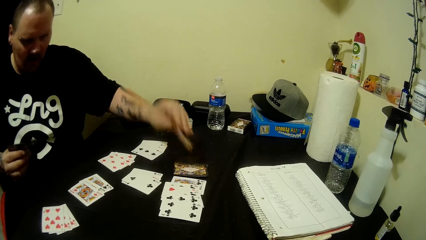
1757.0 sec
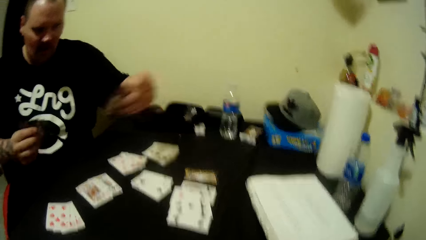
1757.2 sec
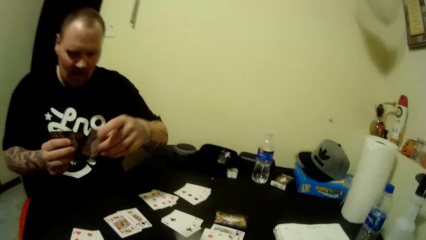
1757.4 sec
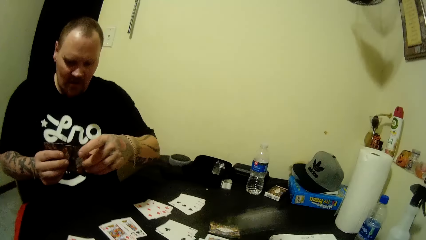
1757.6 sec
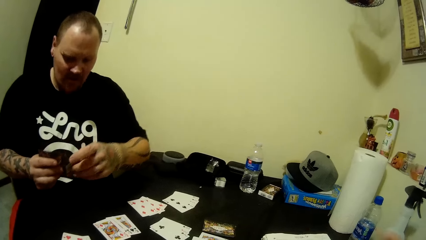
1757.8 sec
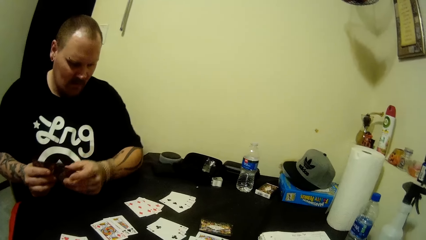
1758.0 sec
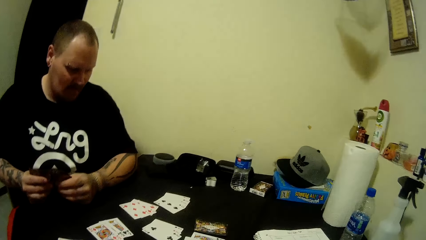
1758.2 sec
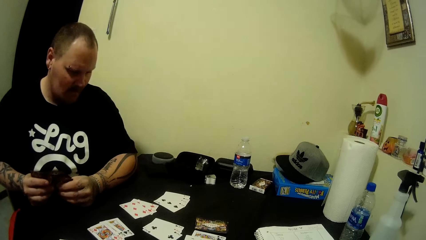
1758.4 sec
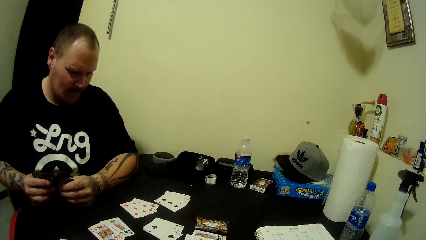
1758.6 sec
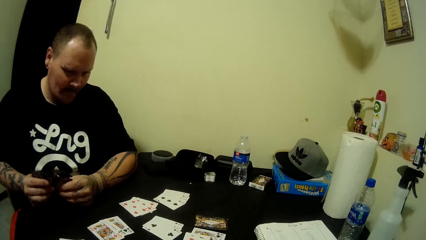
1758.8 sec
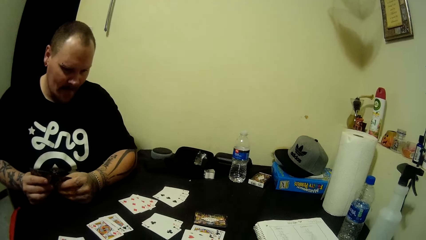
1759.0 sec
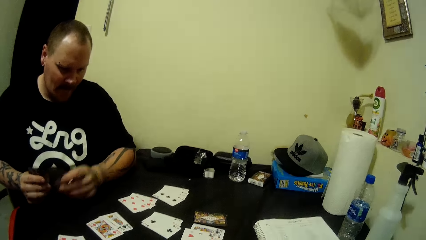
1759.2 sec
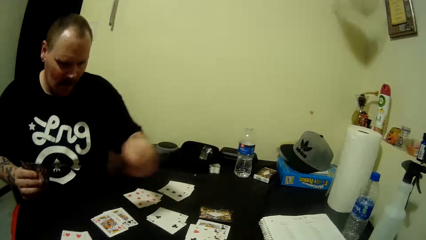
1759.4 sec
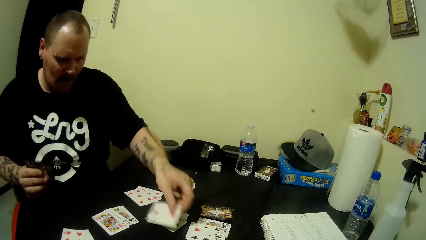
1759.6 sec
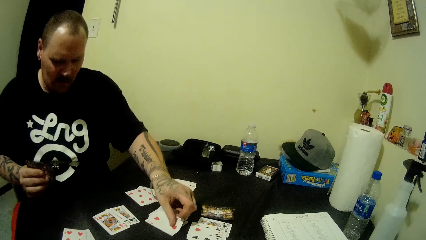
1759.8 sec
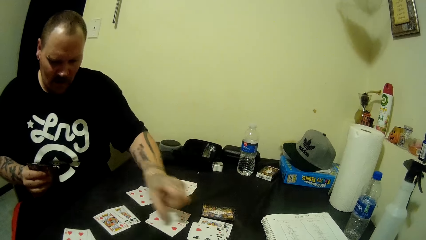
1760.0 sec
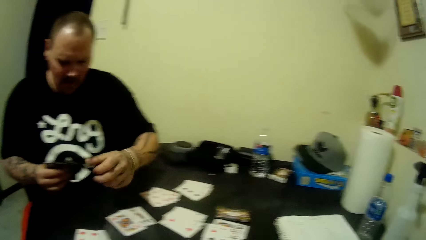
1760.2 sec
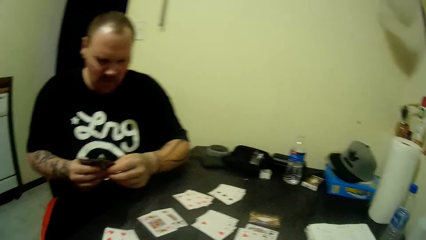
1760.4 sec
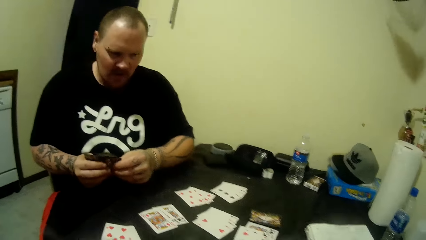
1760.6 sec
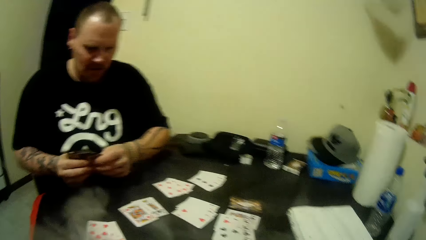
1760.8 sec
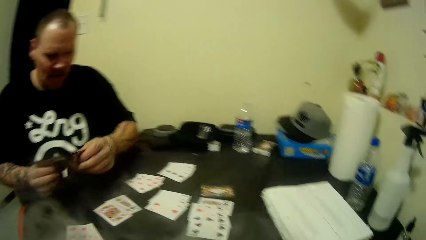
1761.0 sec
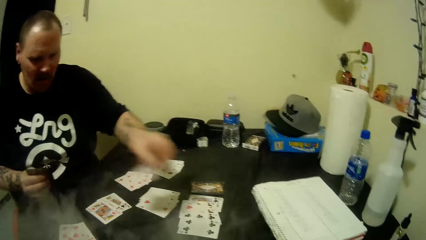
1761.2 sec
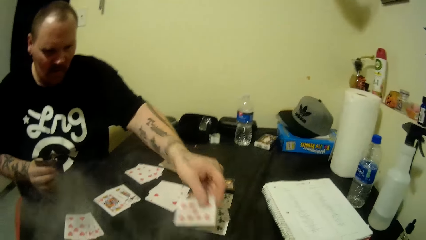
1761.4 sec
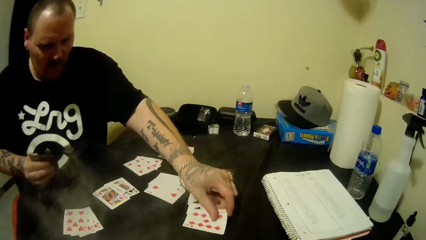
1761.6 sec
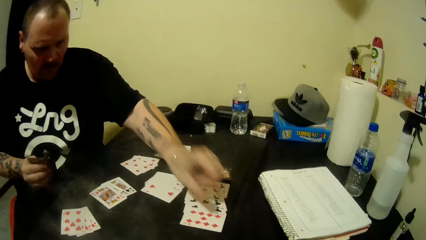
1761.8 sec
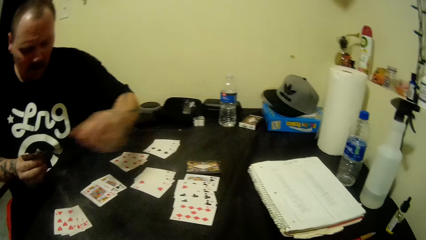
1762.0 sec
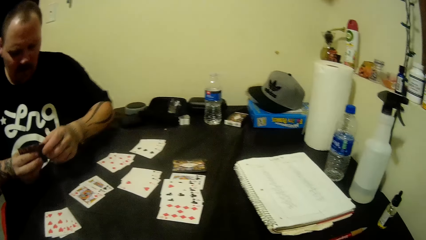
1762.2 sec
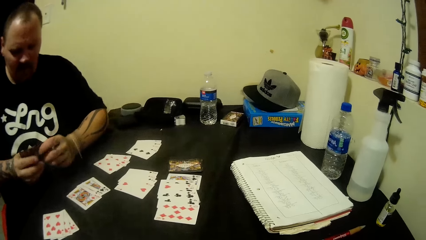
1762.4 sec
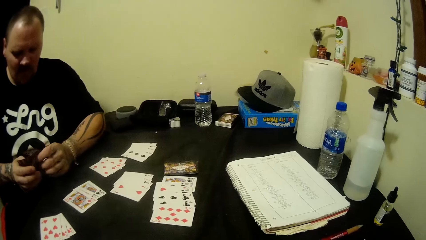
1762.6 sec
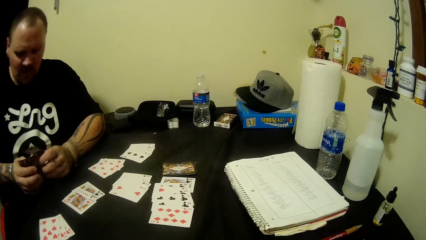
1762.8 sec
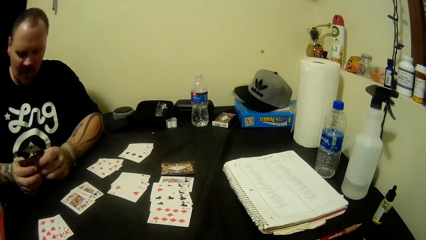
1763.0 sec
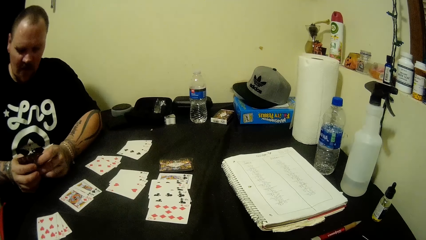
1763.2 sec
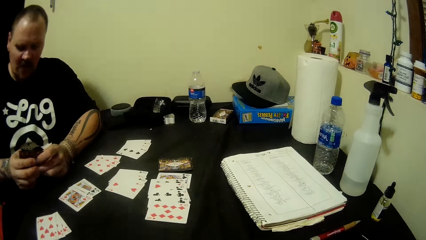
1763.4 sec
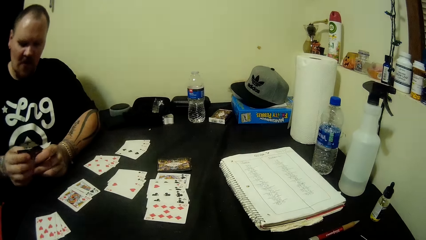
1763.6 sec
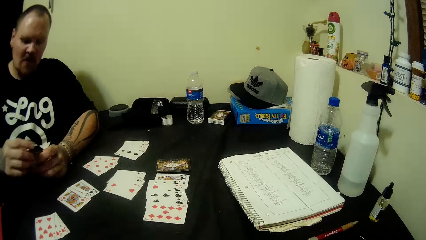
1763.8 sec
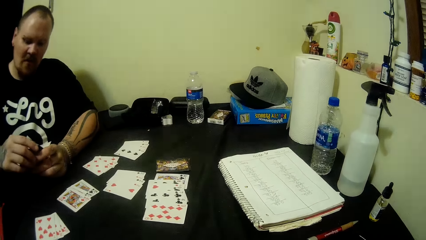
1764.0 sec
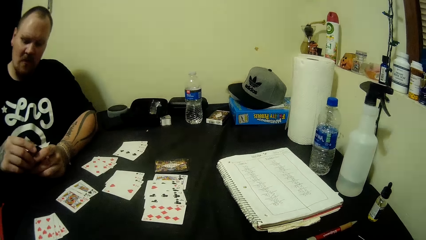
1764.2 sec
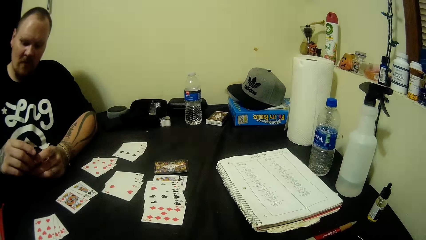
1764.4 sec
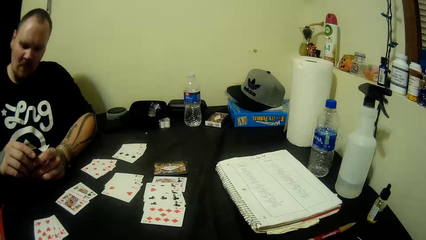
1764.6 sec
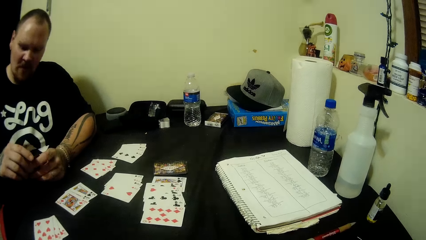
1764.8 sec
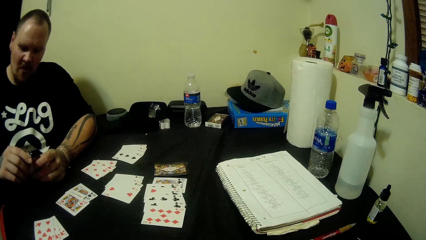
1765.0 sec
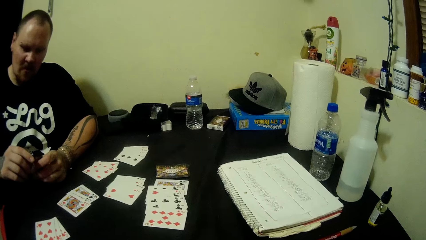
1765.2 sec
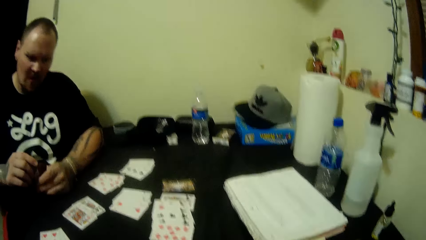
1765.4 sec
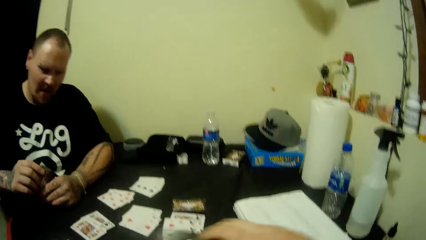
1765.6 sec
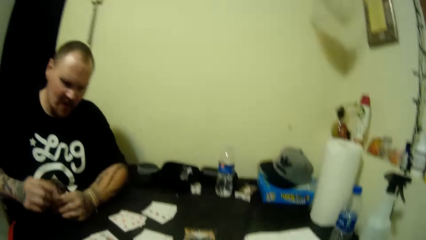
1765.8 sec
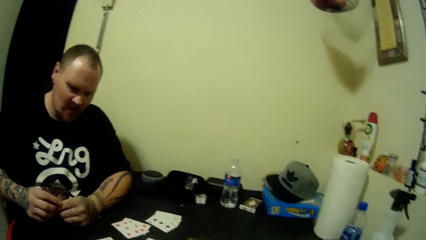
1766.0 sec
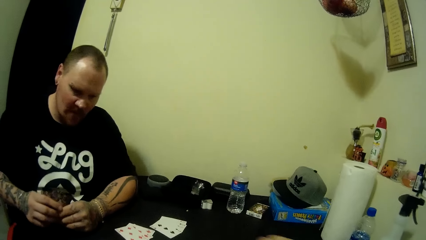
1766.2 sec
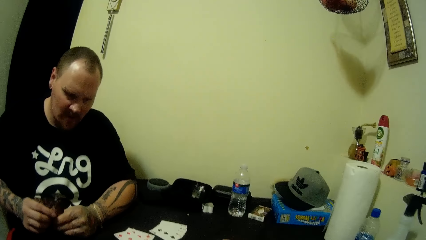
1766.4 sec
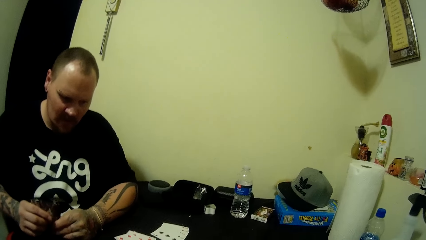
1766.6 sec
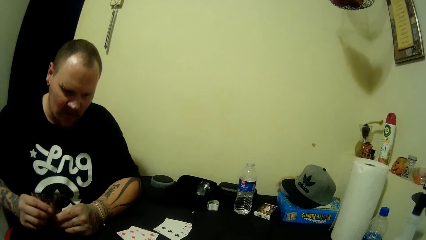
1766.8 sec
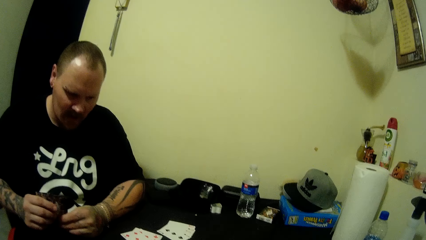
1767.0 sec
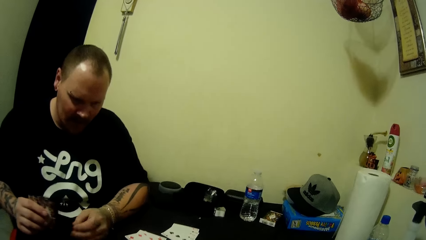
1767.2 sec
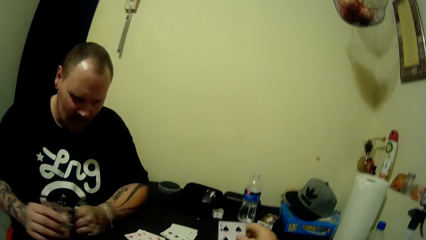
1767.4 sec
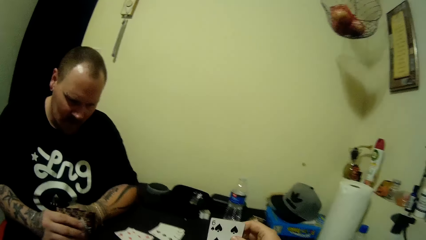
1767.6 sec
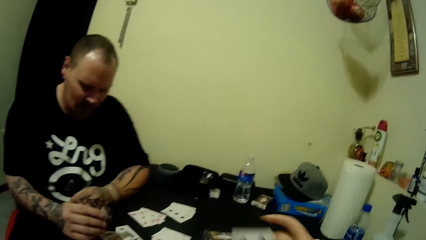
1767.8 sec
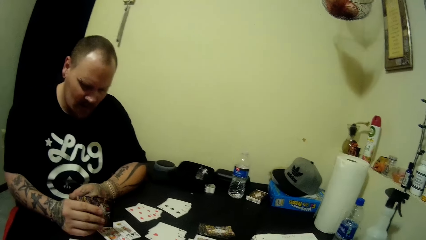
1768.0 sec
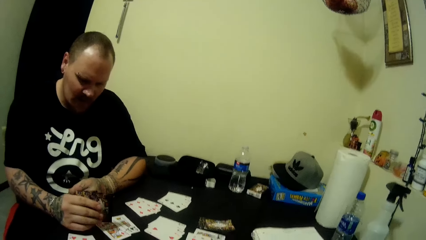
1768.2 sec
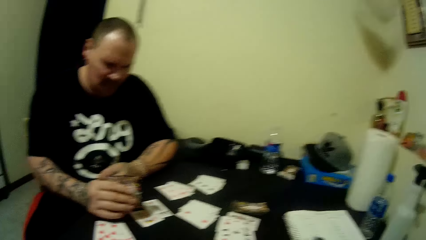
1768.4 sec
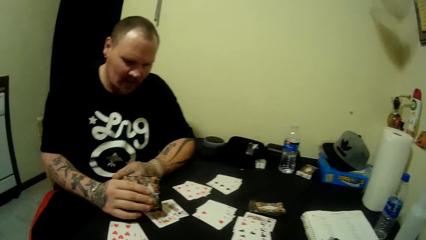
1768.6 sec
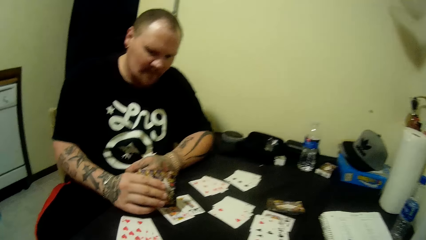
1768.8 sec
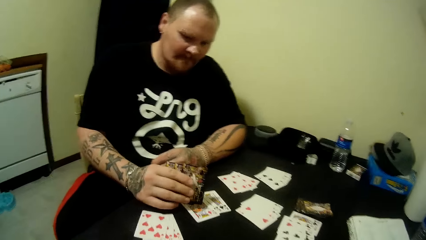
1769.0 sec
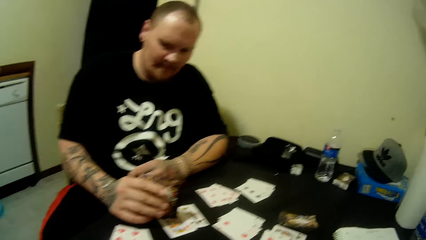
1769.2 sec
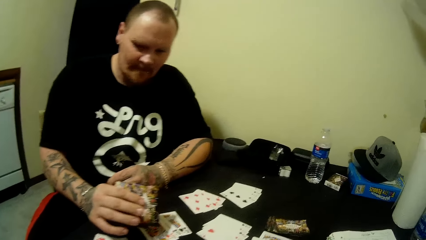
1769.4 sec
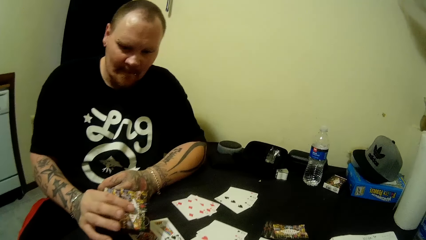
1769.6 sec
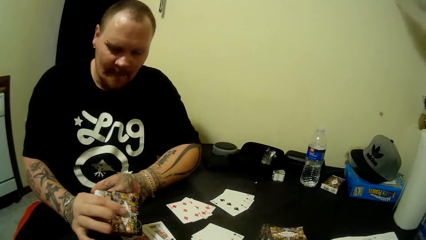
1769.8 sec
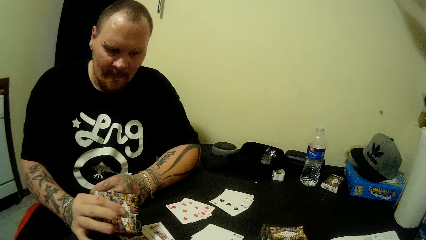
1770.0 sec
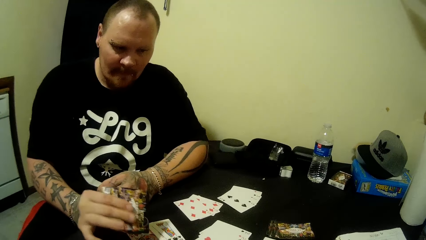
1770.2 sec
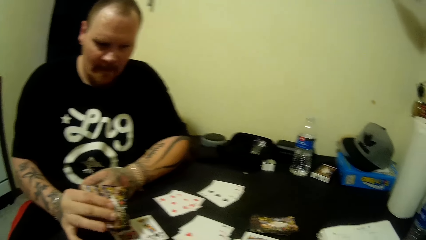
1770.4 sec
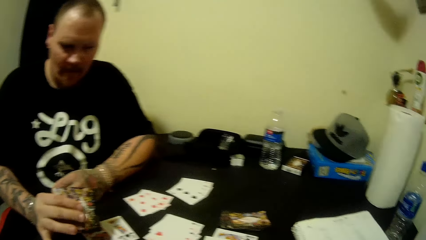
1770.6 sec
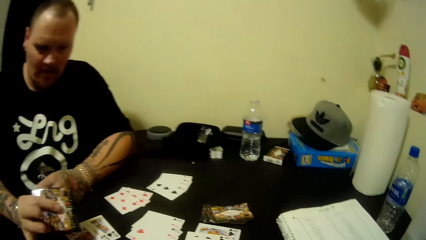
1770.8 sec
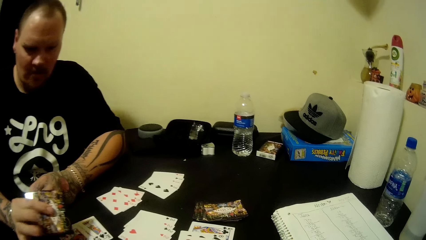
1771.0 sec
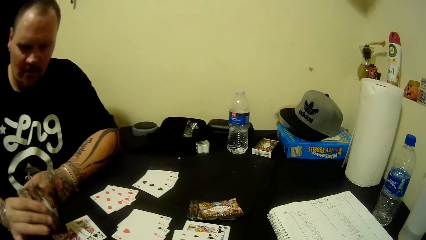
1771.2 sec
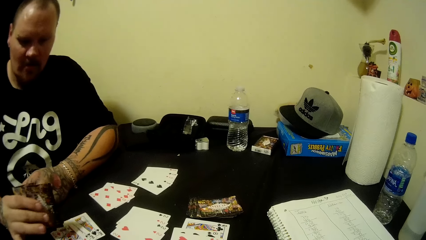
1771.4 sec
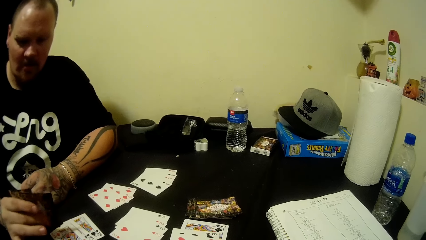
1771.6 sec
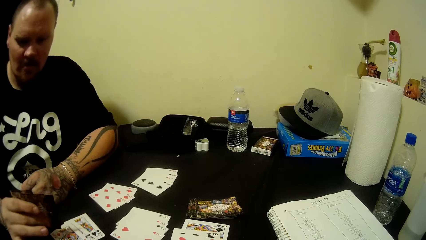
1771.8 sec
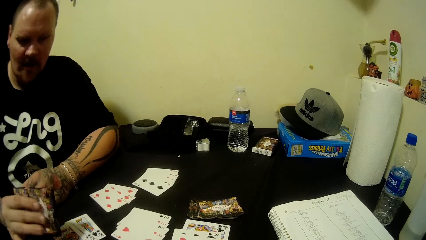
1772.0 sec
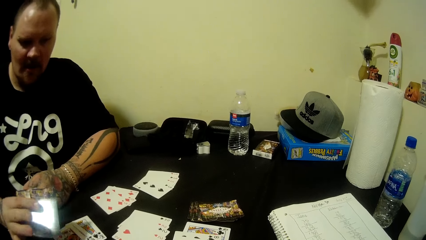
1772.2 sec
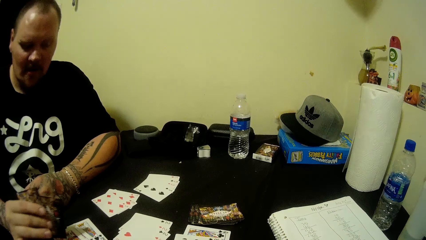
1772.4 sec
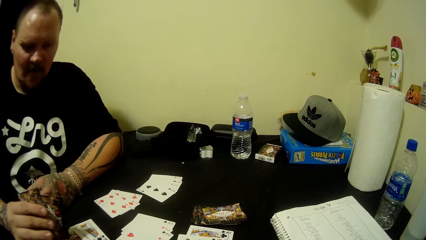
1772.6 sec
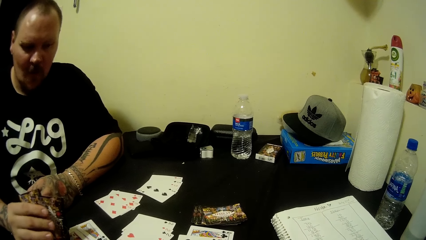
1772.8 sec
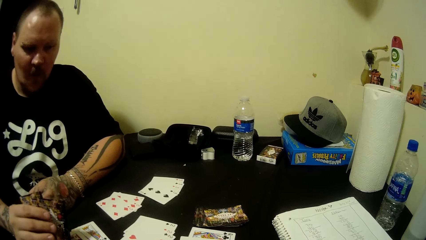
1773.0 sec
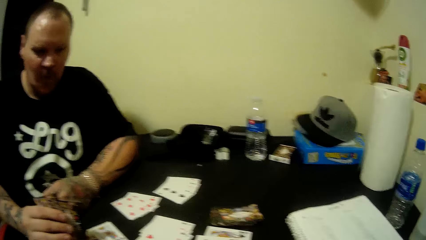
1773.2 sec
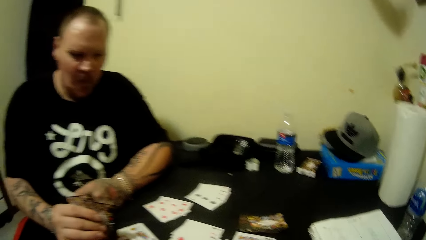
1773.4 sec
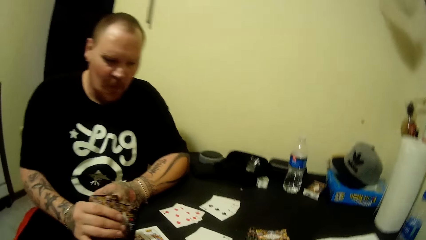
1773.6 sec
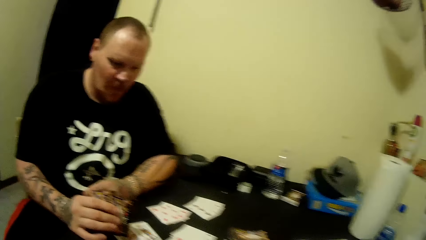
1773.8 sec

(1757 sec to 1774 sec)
The camera wearer smokes the vape. A man puts the card on the left hand. The camera wearer converses. The man puts the card on the table. The man takes the card, puts the card on the table and holds the cards. The camera wearer converses. They move the card. The man hits the cards on the table. The man whistles.
